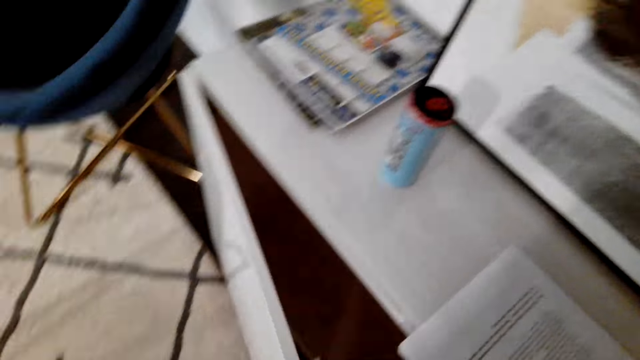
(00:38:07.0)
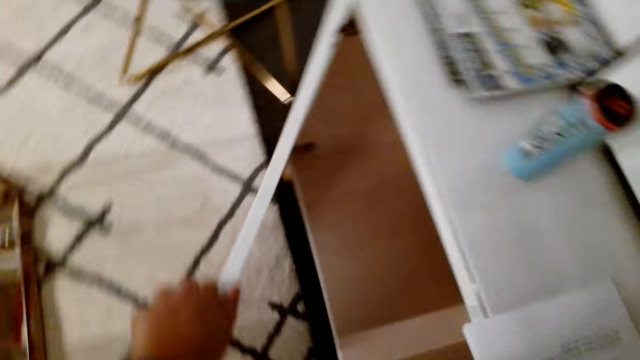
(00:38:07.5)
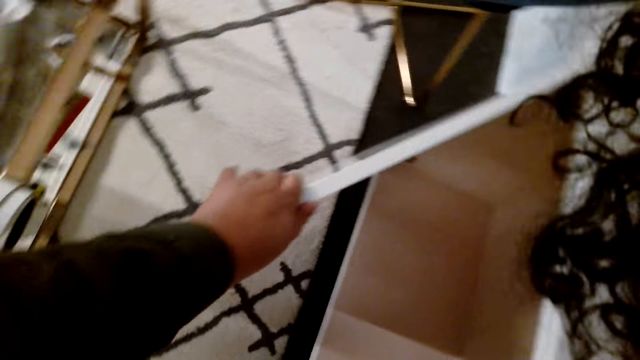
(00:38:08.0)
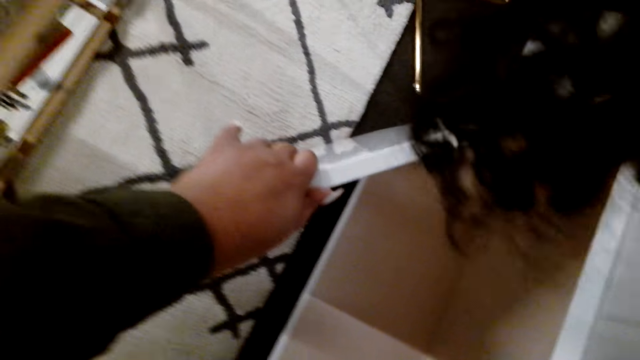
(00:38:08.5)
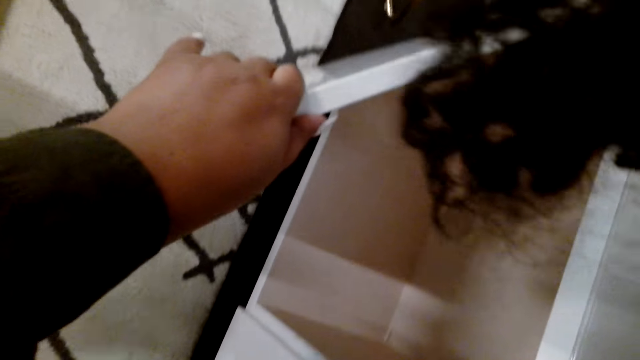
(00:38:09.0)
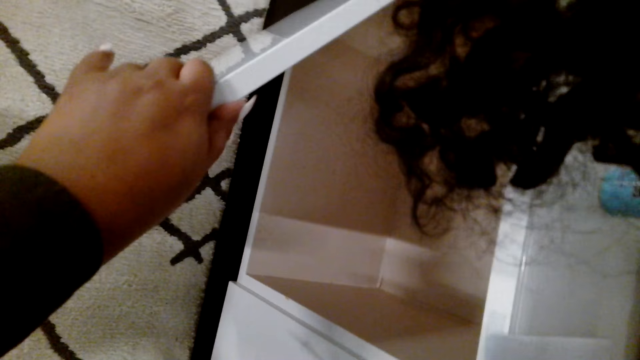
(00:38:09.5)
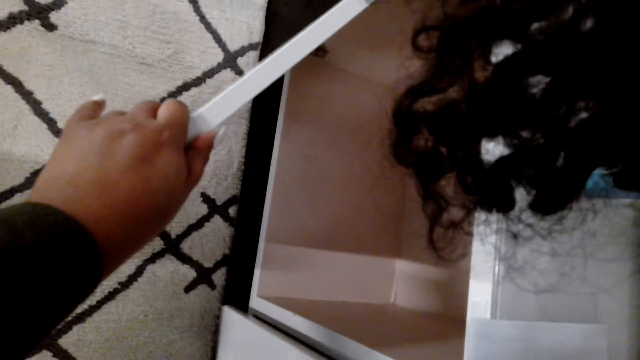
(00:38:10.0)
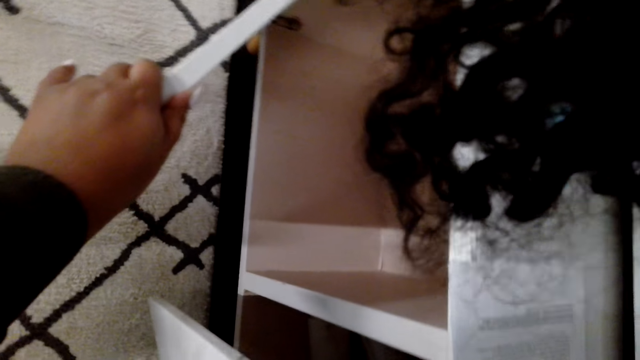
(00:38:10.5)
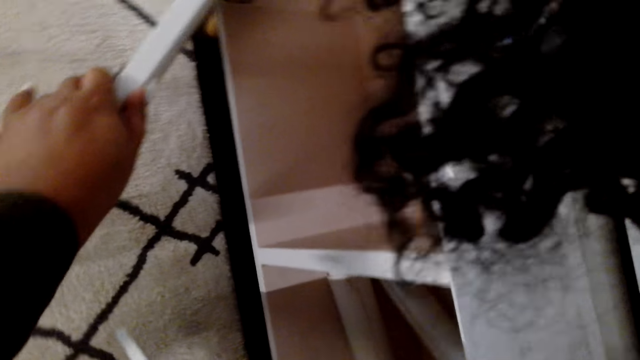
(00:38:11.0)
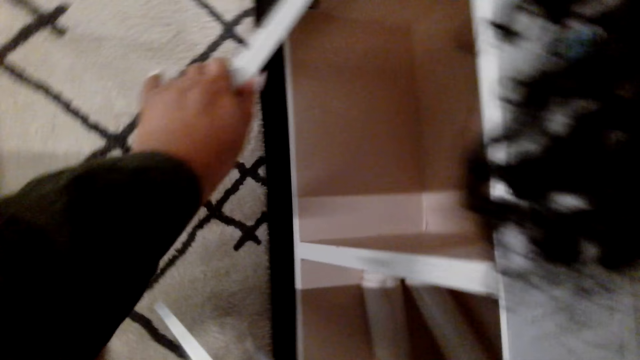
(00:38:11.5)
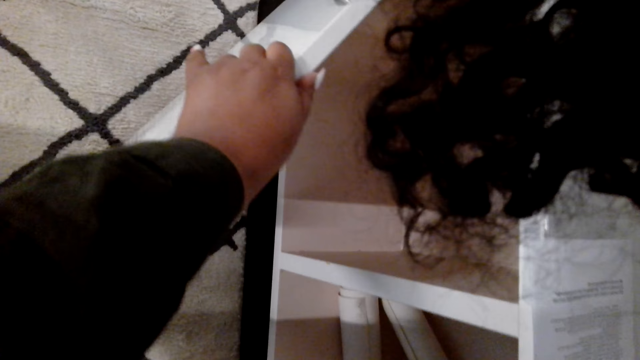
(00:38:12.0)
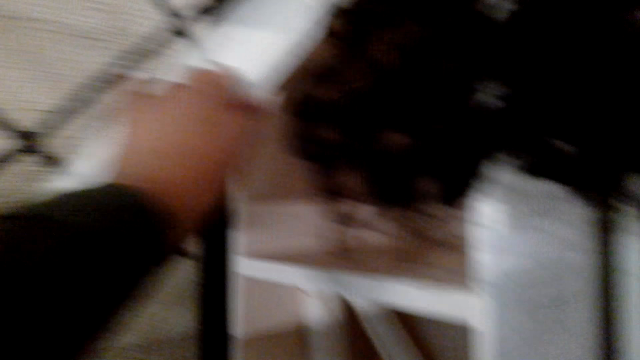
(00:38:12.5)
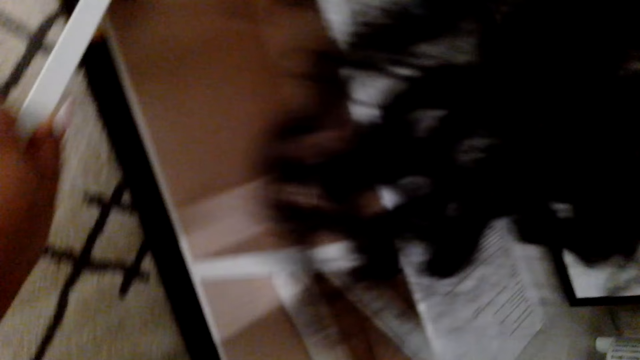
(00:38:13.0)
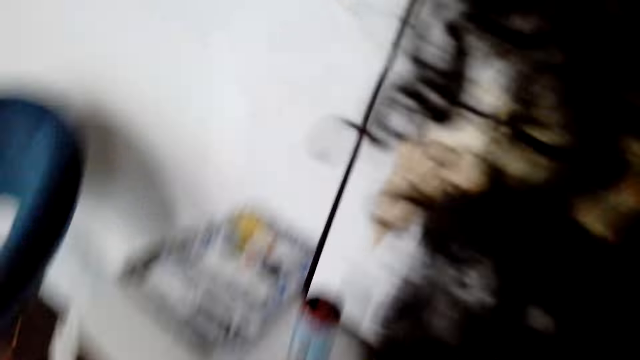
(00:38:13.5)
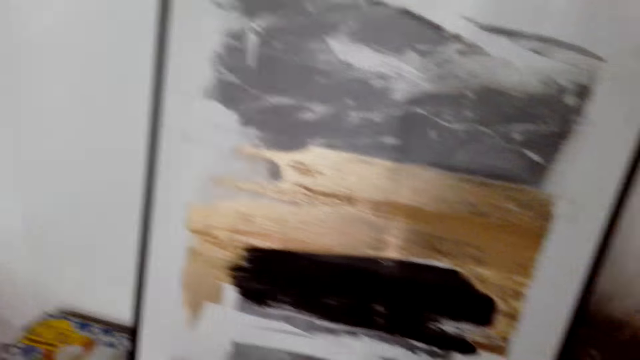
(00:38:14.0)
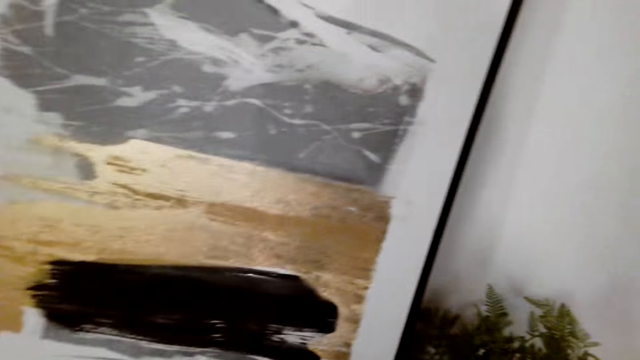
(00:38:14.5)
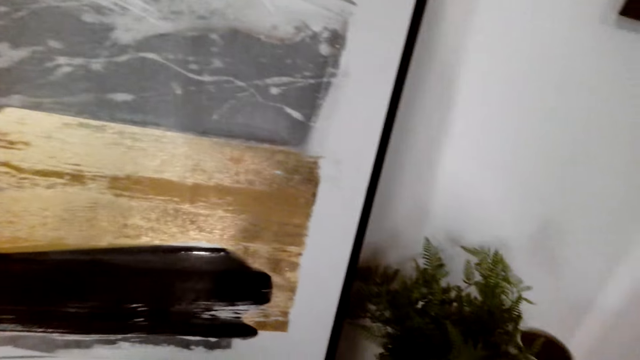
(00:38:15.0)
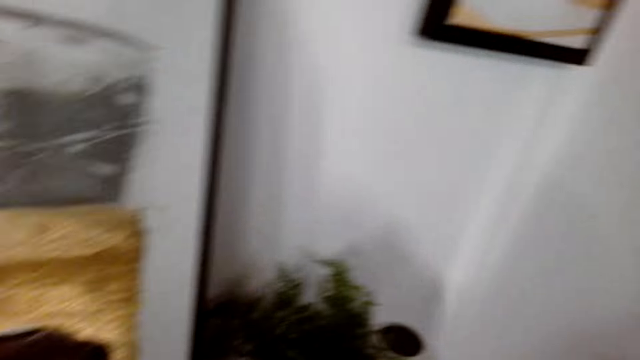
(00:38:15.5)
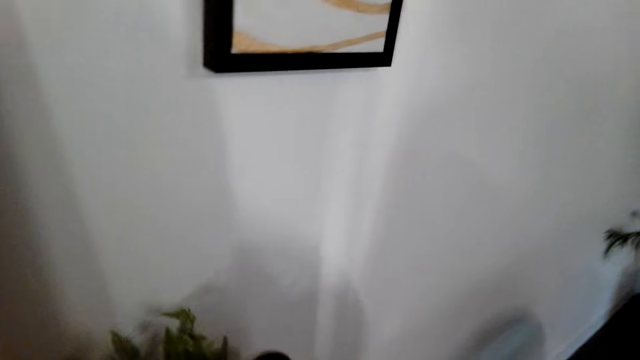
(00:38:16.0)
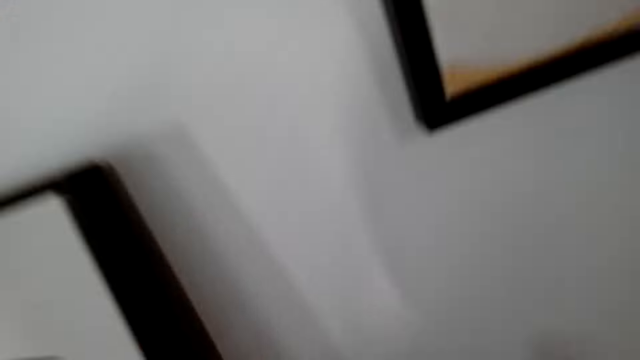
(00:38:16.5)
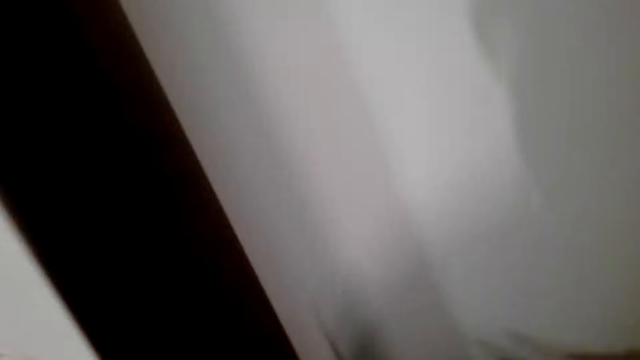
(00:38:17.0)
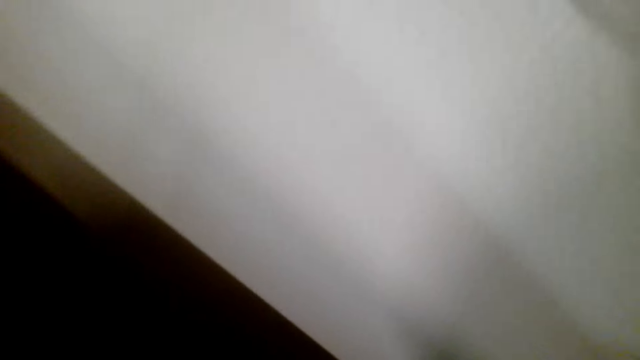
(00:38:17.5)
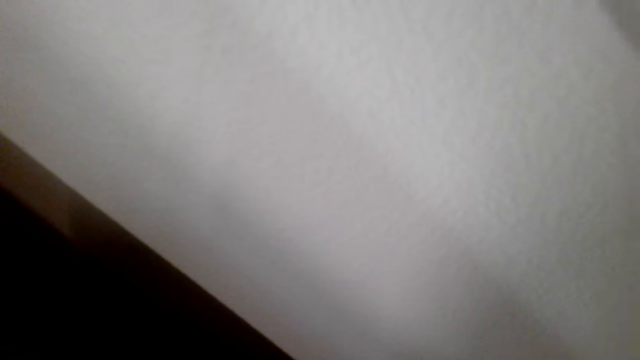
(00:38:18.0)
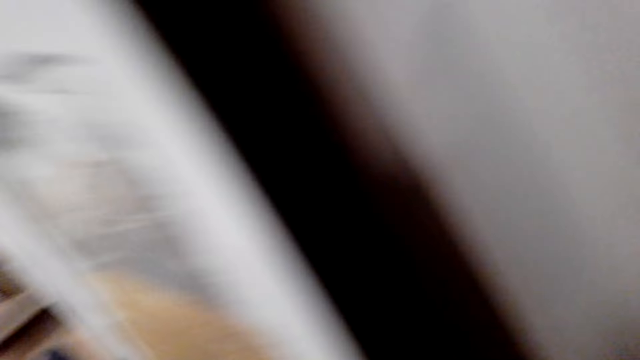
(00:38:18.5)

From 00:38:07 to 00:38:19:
The camera wearer moves in the room. They stare at the wall art.

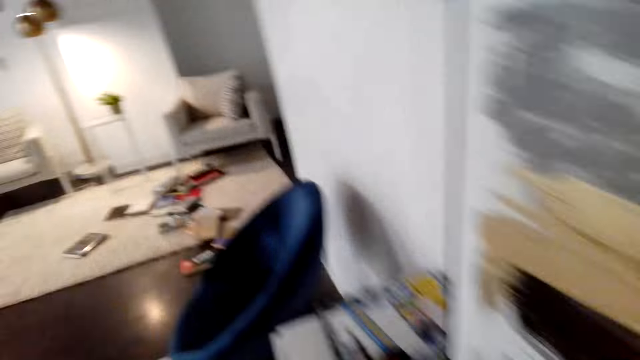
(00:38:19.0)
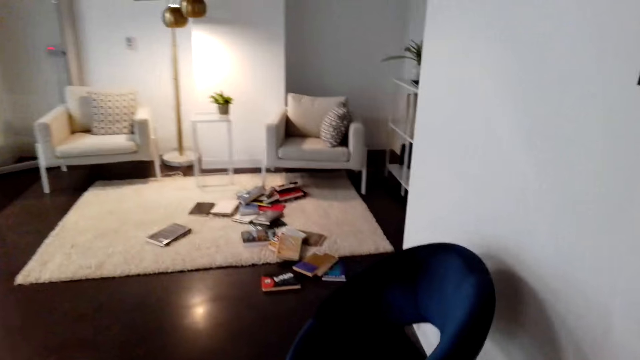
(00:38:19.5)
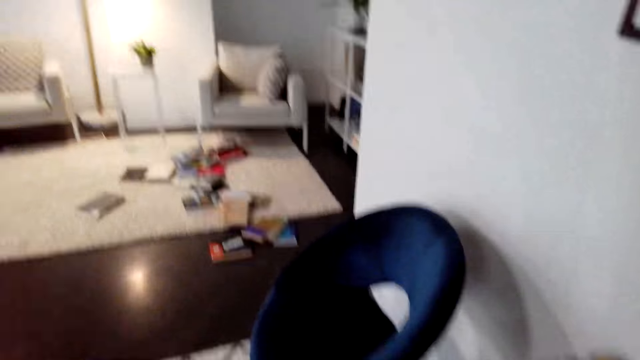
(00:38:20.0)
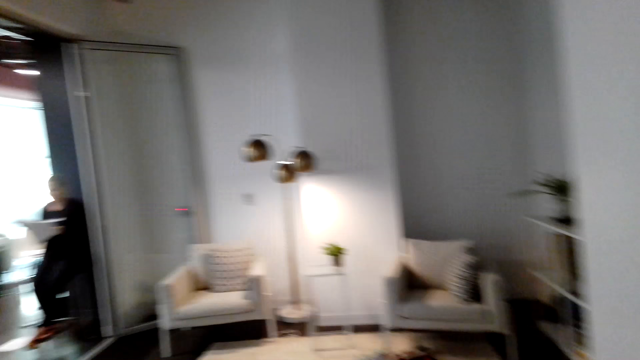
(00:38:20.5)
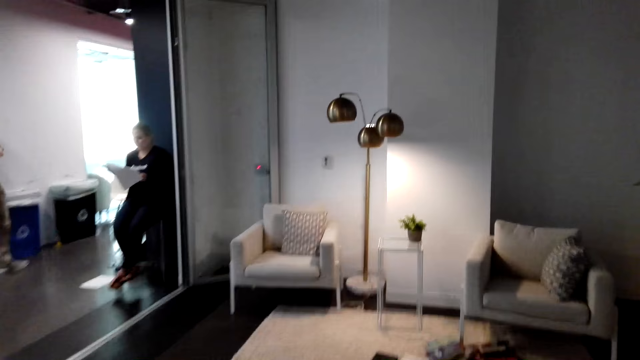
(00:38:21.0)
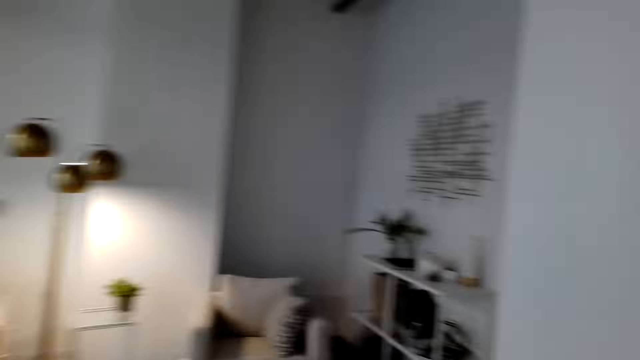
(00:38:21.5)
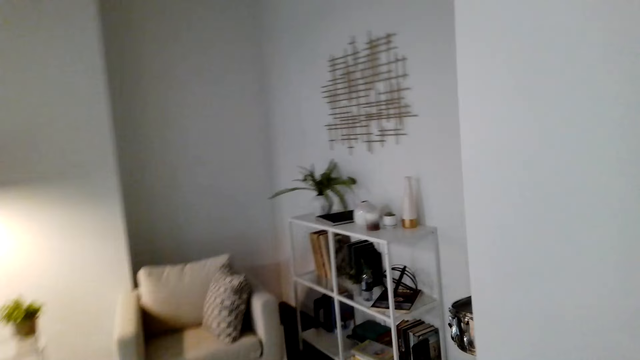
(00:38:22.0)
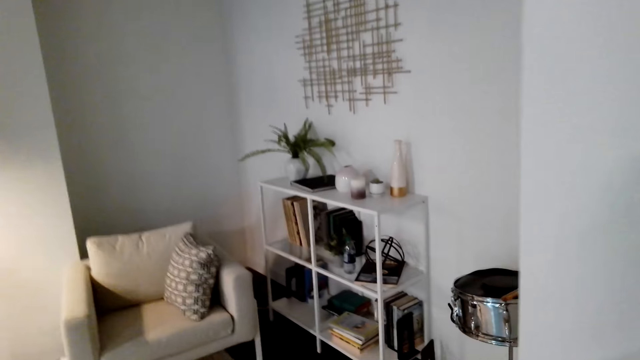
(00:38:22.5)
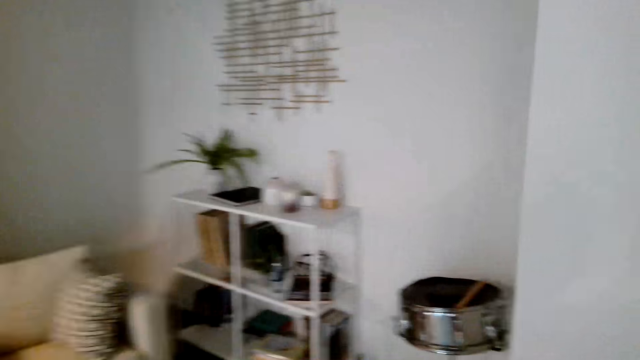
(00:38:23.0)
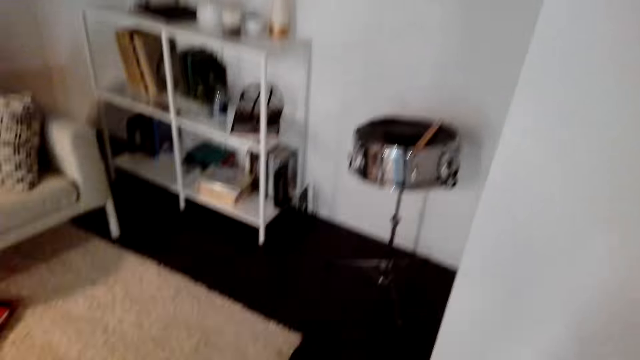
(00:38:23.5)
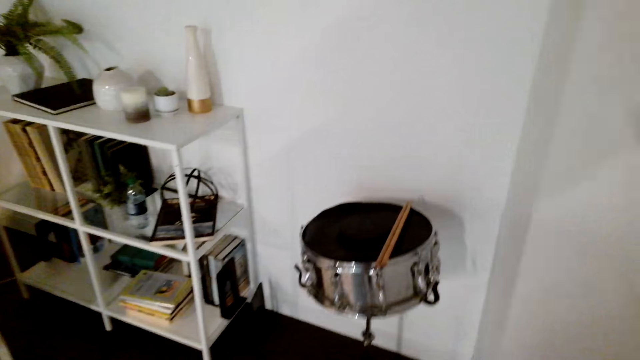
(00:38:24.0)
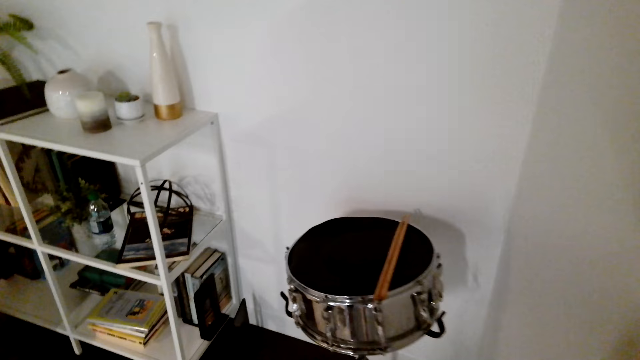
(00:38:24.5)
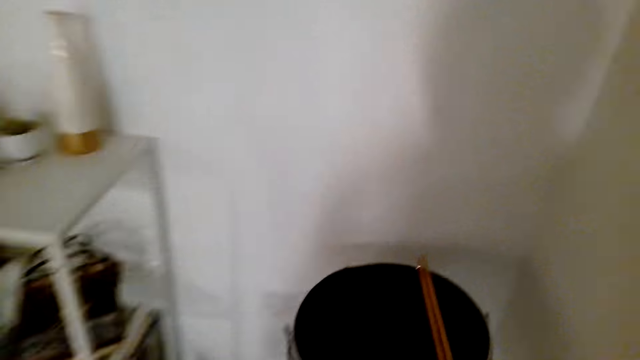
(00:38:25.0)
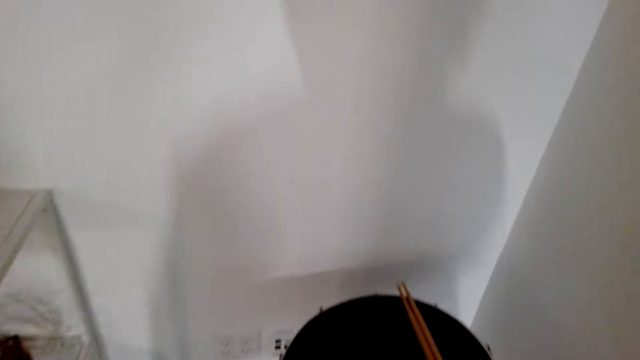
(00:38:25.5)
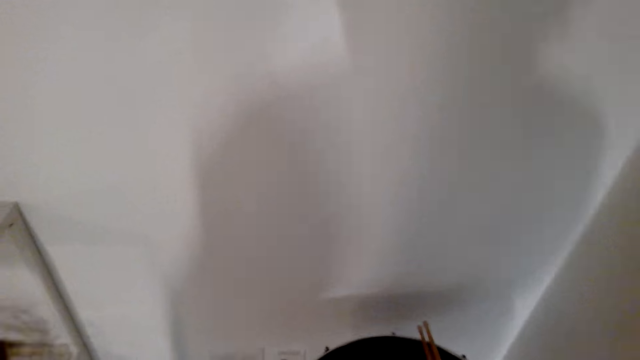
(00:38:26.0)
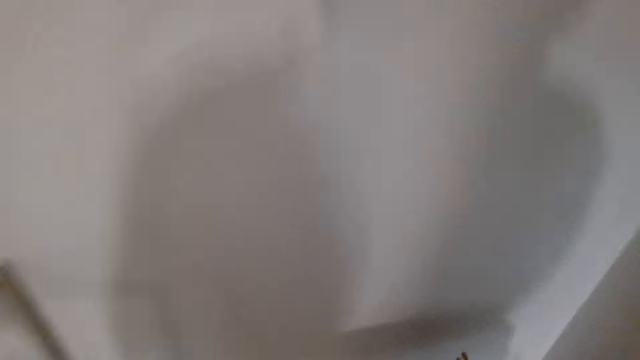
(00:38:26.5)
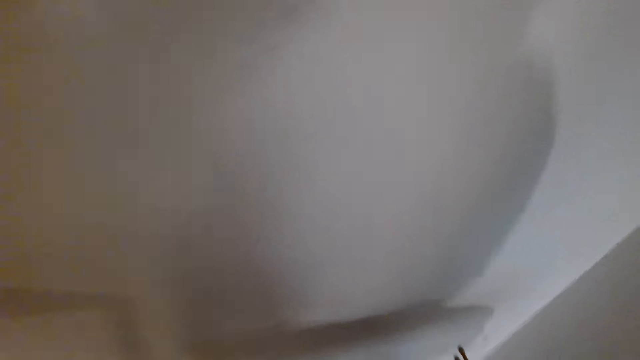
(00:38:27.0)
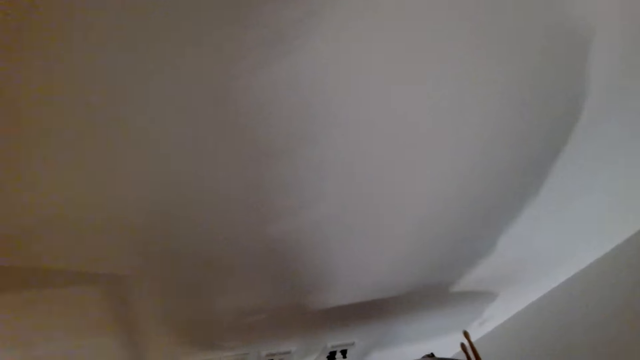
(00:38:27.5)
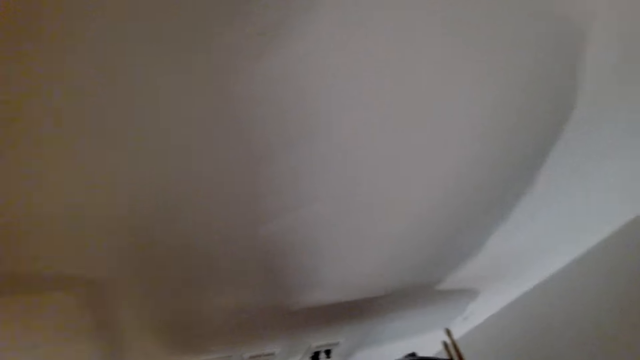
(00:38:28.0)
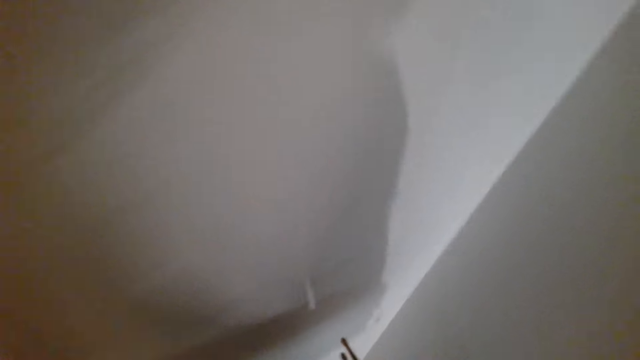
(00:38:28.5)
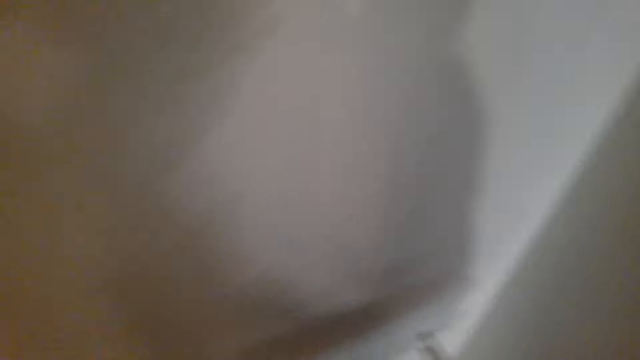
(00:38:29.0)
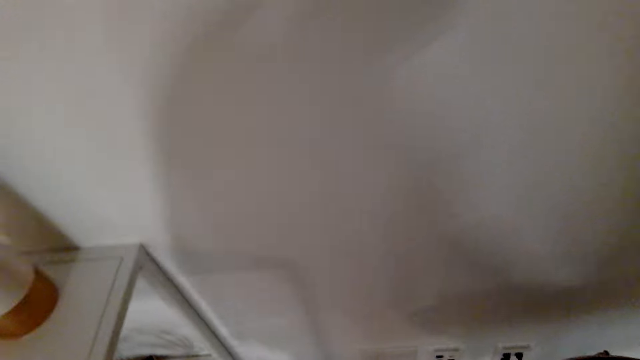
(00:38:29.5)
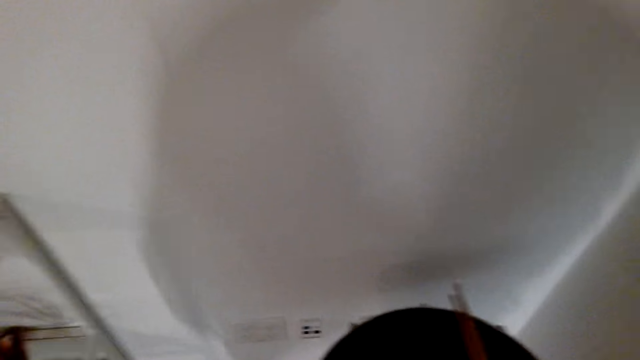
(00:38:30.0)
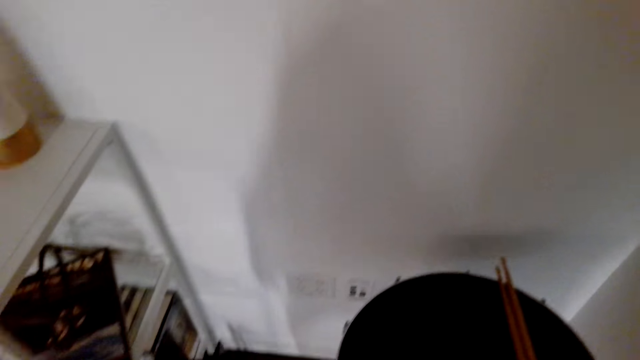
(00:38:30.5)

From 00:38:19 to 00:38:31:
The camera wearer walks in the living room.
